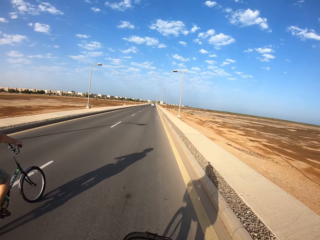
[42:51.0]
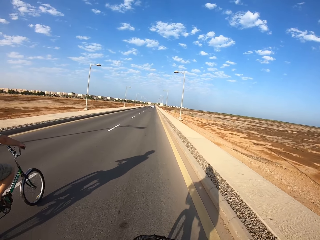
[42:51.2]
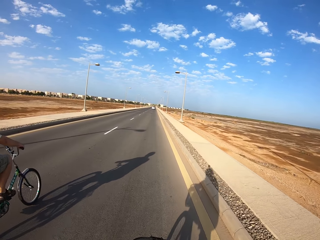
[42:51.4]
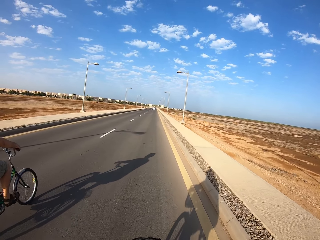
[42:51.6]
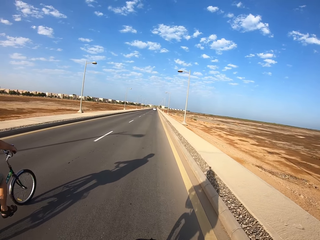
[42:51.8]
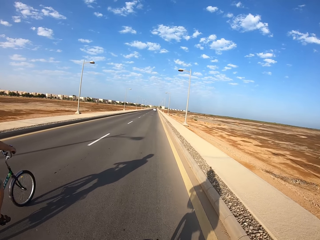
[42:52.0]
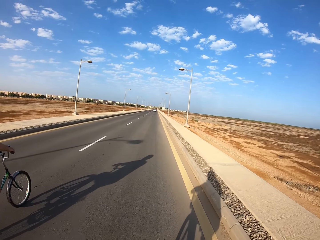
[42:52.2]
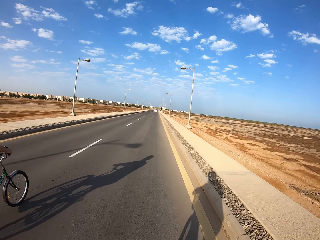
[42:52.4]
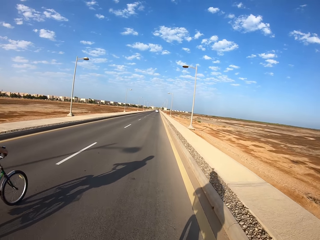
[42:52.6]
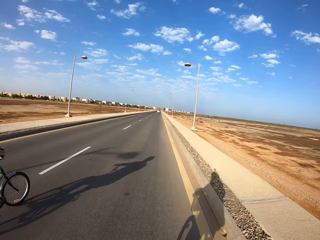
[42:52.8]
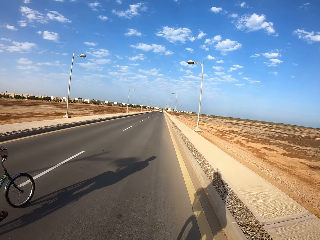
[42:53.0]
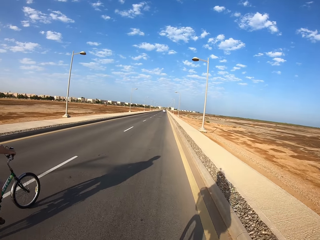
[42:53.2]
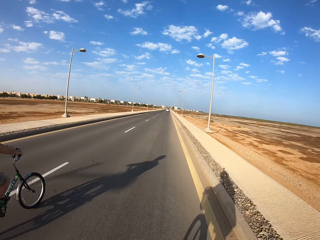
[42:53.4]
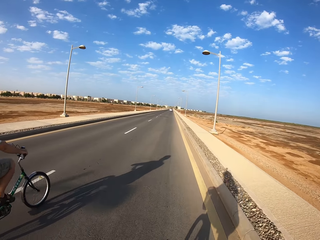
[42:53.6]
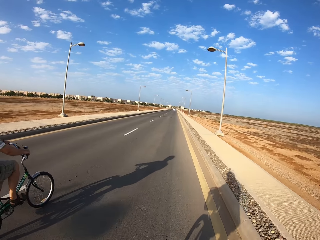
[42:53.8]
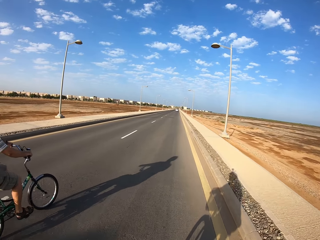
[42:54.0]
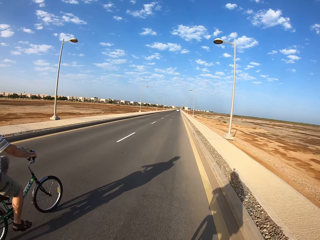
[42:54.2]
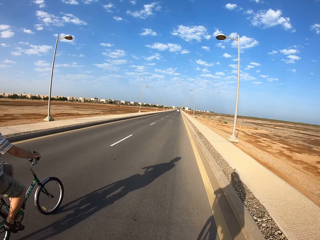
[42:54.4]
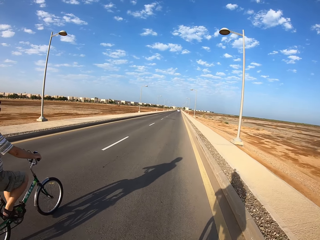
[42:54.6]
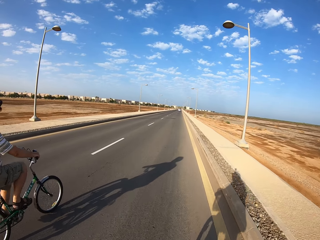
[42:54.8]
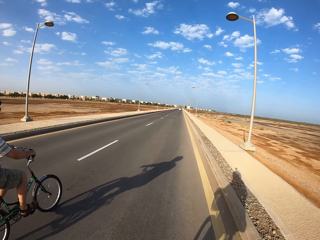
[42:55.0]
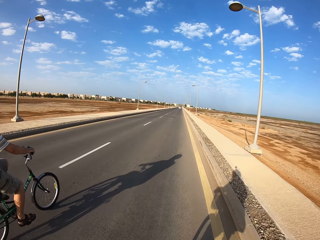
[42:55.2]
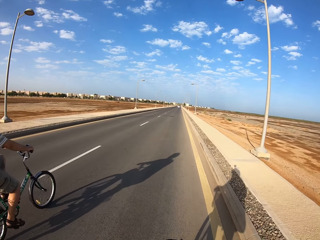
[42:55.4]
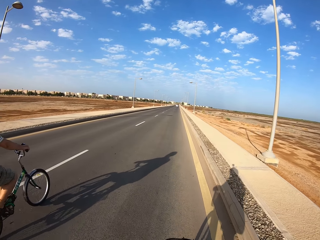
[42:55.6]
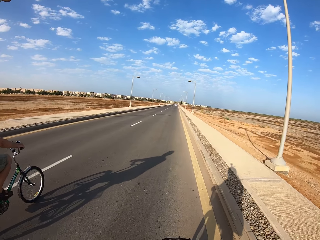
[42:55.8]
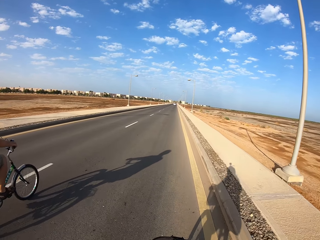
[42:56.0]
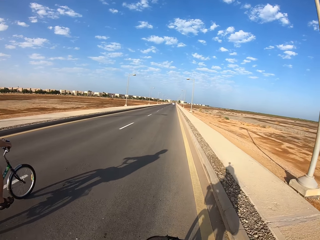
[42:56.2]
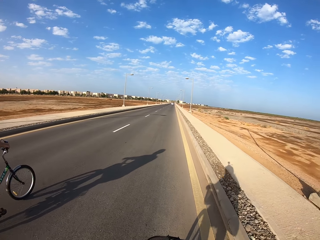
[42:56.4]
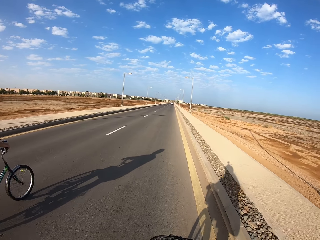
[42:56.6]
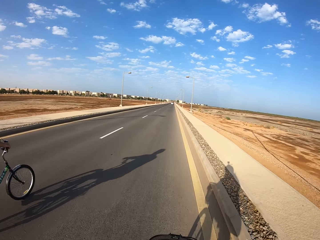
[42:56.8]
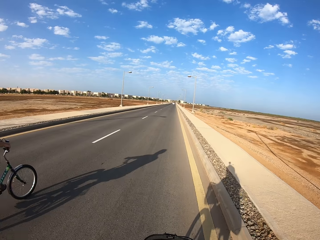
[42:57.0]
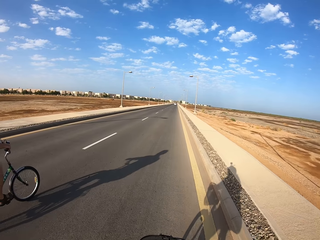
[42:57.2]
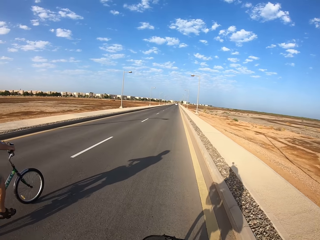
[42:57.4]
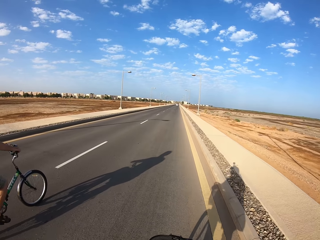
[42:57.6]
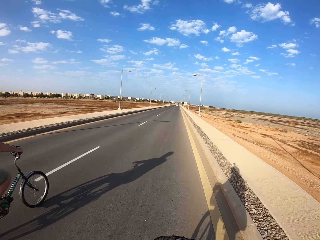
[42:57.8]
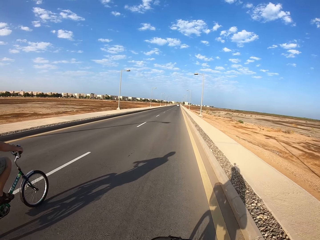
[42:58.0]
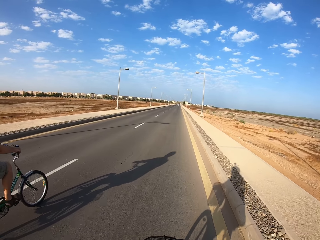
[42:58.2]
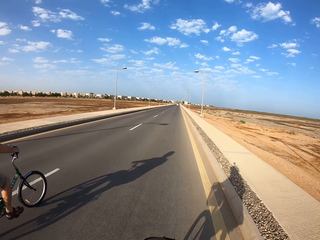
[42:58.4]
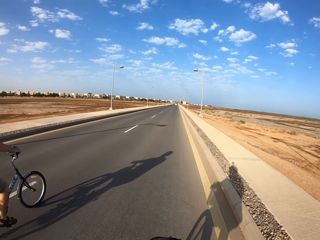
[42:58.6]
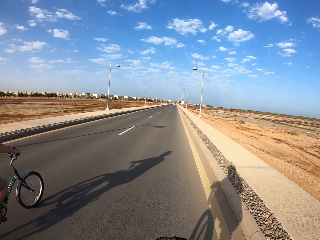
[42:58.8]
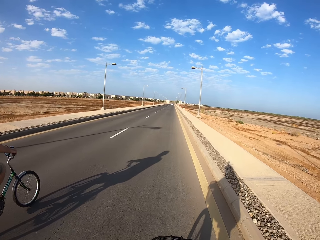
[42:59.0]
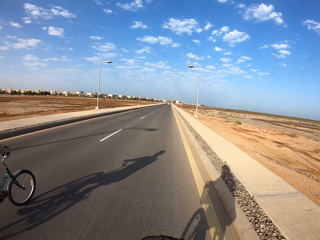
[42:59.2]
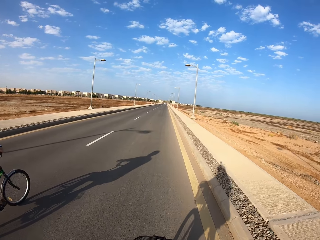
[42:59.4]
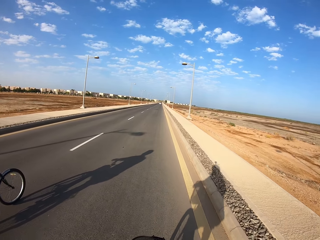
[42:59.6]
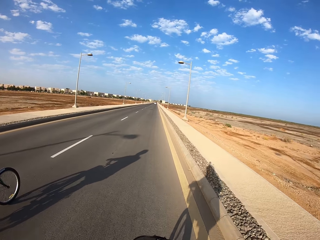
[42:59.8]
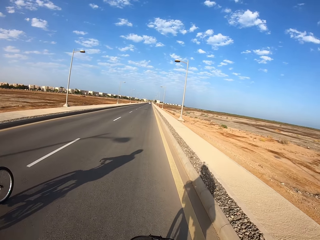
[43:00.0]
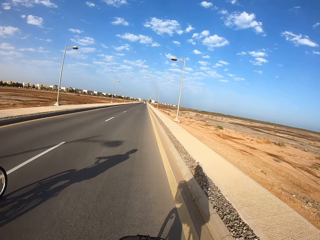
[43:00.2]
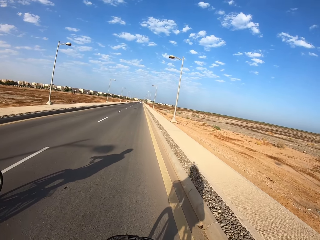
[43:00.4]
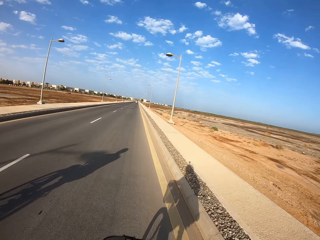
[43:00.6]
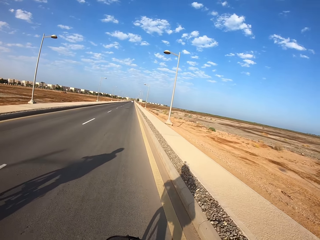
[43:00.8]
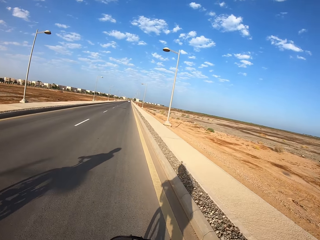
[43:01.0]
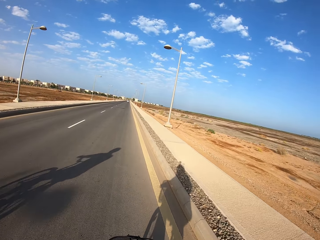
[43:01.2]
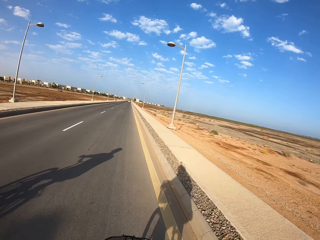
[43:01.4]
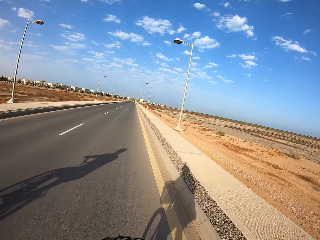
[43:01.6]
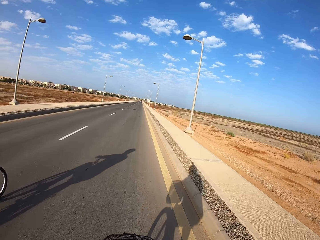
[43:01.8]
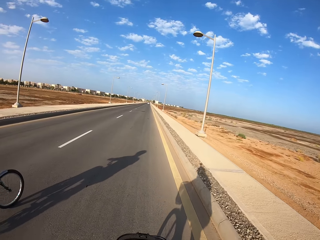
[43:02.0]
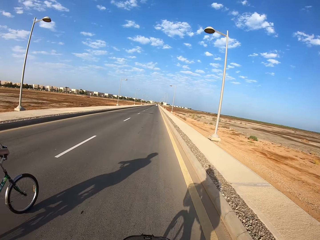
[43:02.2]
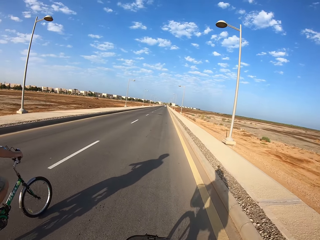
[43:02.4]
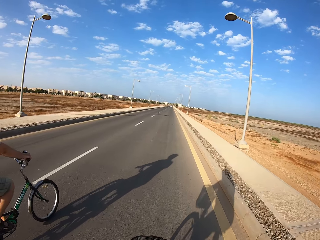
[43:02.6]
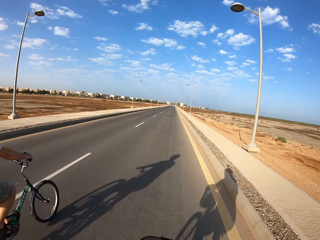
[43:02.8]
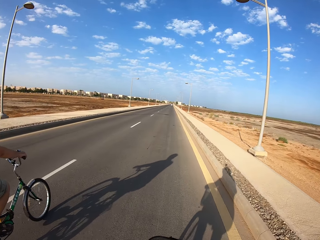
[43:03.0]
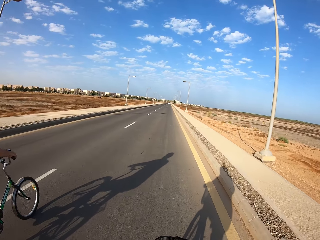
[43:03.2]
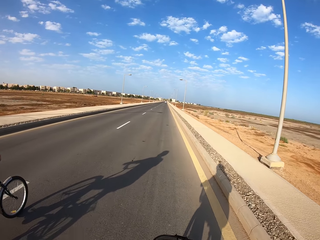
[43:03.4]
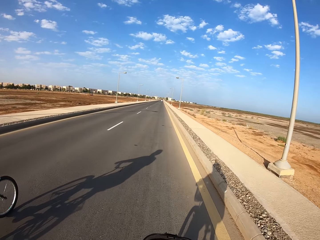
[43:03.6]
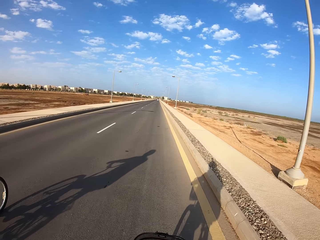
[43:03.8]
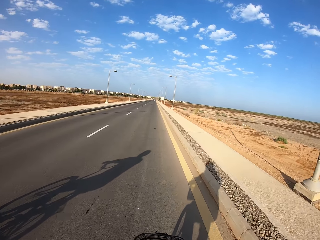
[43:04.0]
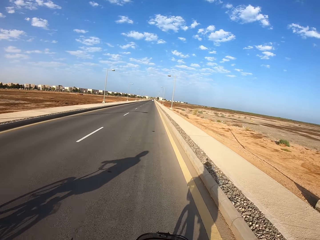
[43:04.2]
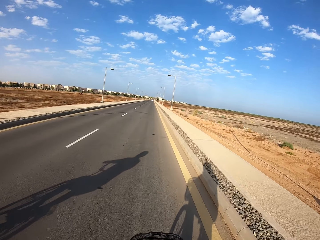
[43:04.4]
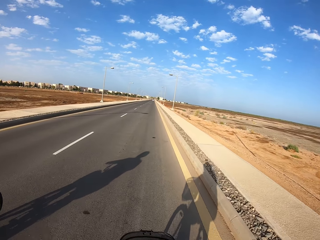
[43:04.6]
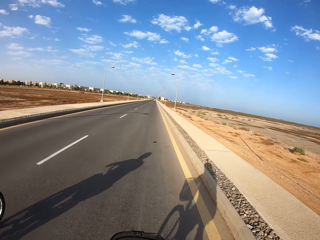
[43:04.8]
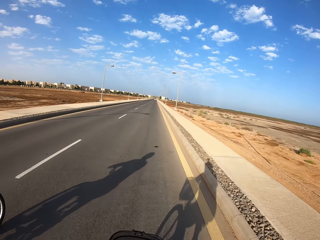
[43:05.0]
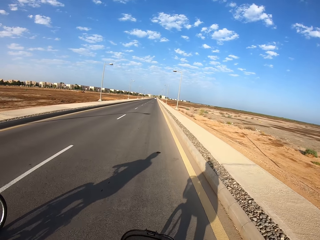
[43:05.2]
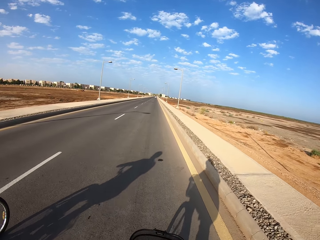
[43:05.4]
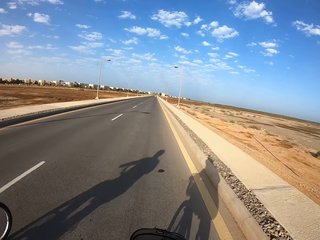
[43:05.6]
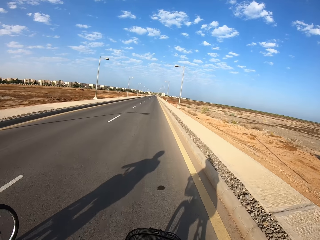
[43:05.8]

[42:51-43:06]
The camera wearer cycles a bicycle on the road. A cyclist cycles a bicycle on the road. The camera wearer cycles the bicycle on the road.

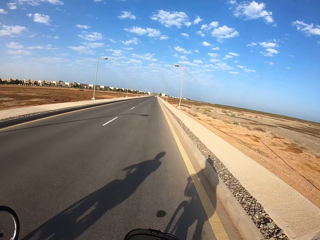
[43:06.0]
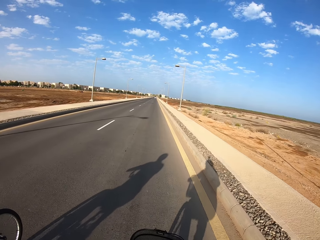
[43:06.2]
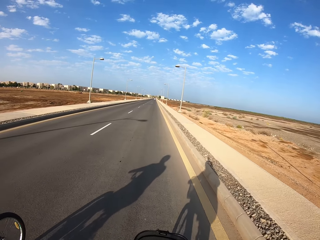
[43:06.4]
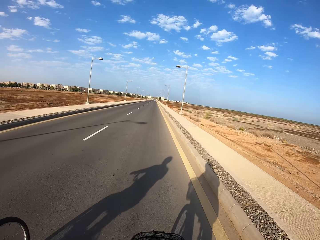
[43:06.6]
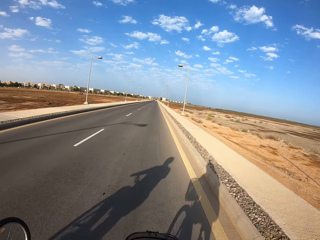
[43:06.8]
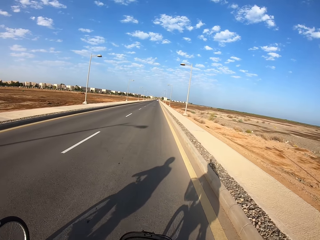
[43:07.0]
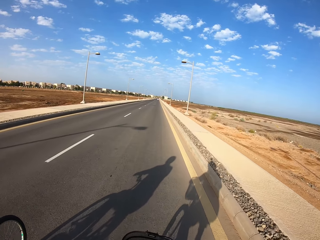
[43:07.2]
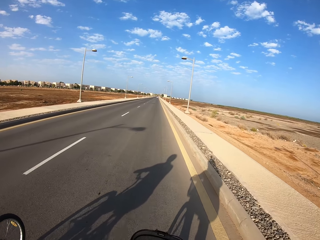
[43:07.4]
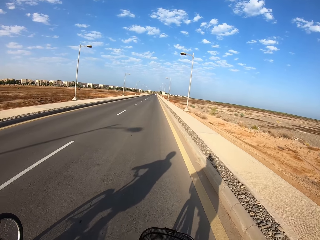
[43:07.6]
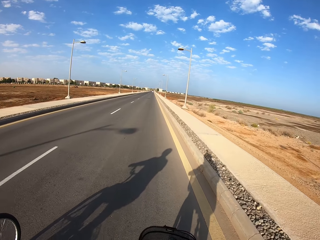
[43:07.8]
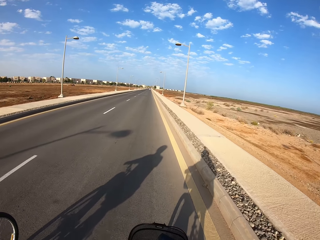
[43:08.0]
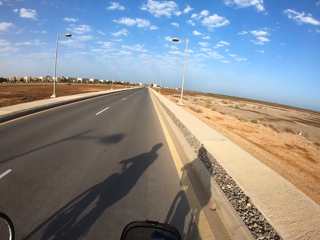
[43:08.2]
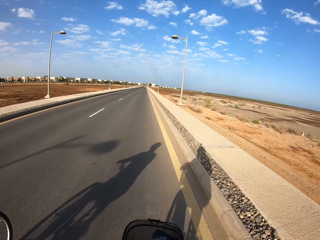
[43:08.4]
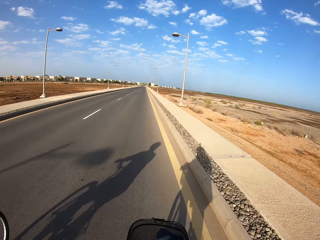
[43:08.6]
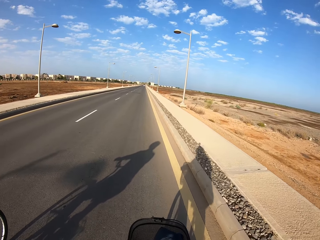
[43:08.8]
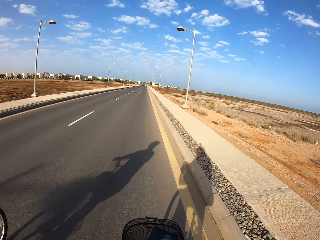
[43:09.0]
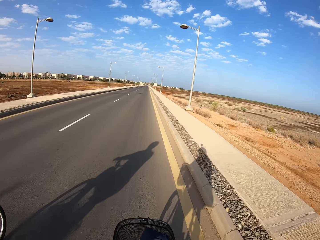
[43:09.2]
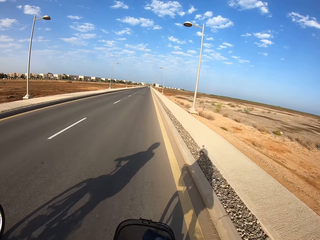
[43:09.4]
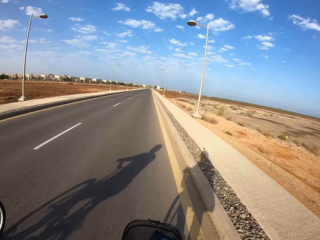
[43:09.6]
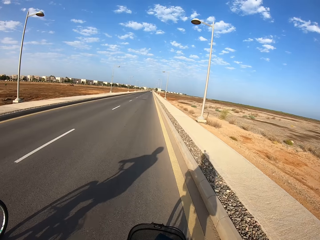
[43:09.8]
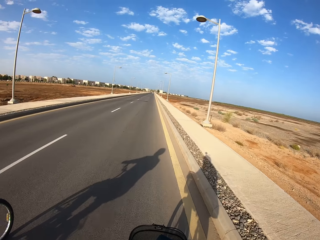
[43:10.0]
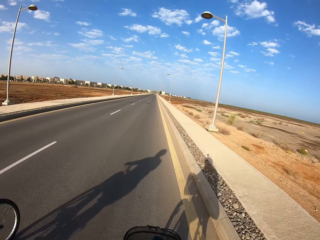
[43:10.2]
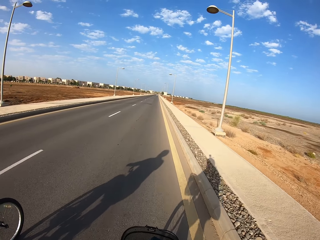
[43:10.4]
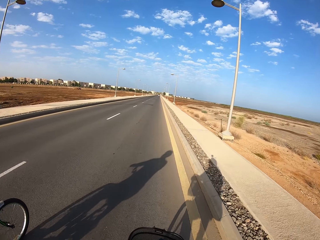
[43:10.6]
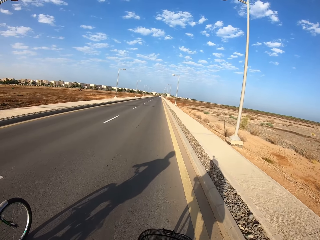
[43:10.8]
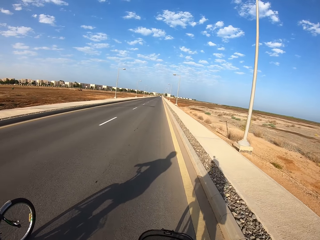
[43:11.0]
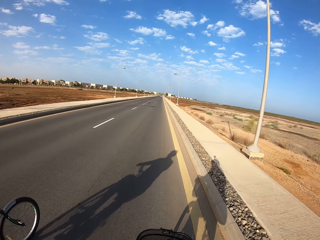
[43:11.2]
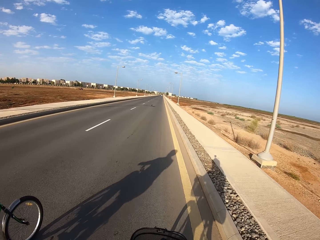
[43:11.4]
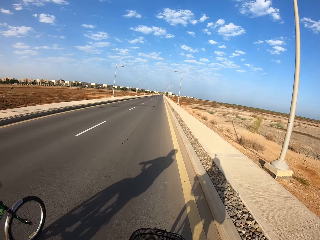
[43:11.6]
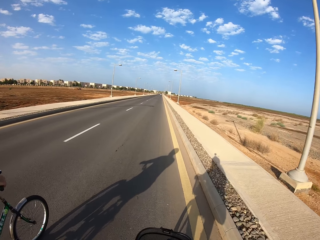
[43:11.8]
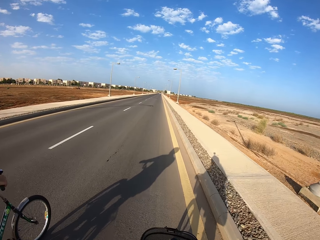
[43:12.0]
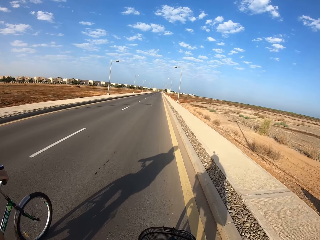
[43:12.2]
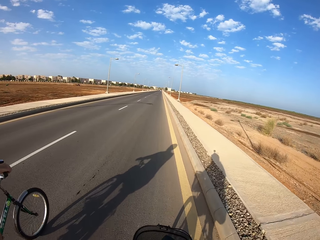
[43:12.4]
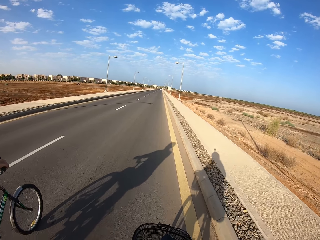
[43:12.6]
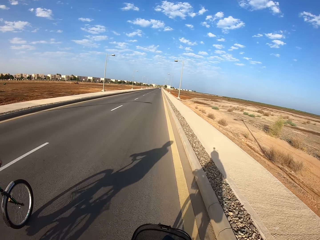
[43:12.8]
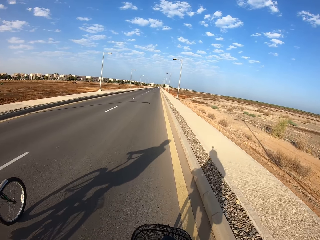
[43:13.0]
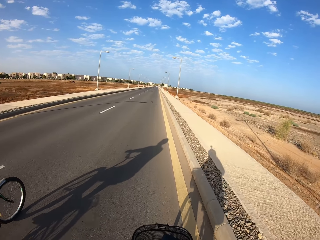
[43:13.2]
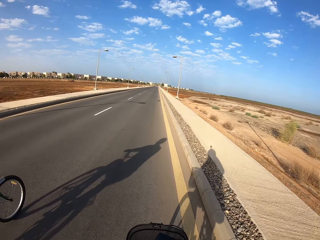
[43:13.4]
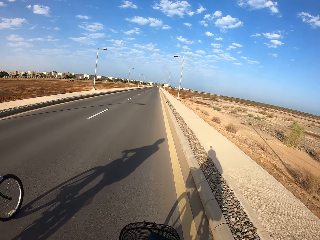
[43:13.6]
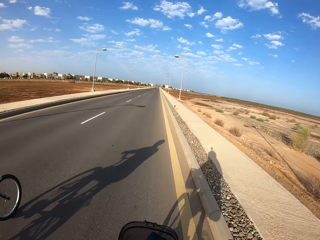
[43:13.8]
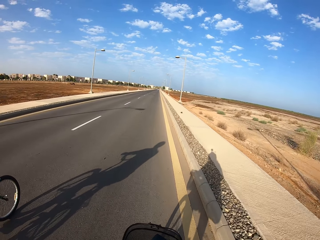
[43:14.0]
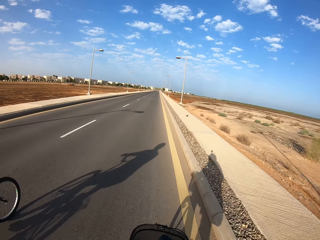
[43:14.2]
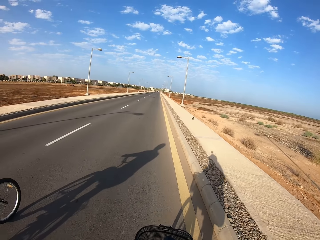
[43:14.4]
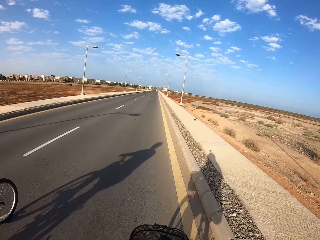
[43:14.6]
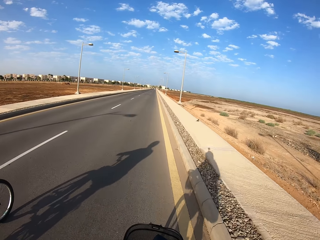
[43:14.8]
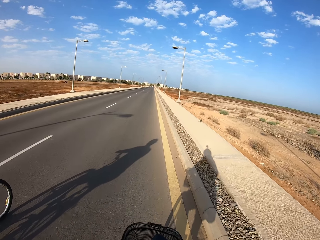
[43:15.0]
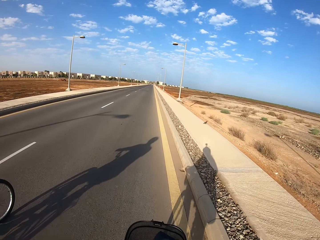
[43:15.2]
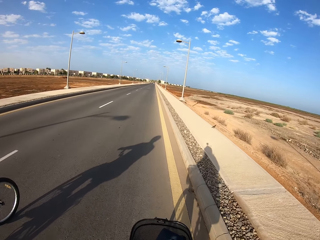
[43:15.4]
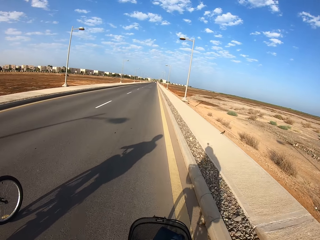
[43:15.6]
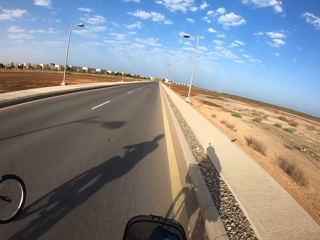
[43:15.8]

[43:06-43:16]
A cyclist cycles a bicycle on the road. The camera wearer cycles a bicycle on the road.
